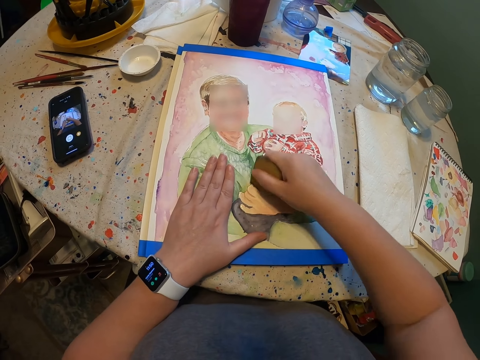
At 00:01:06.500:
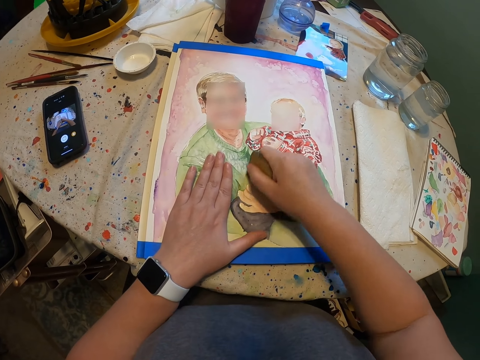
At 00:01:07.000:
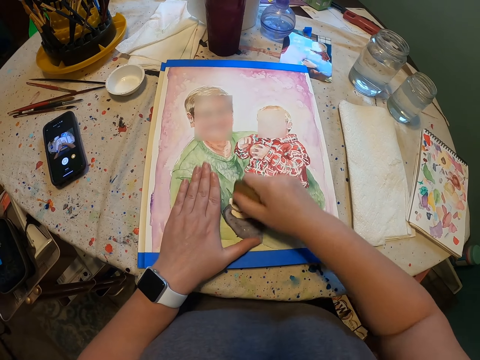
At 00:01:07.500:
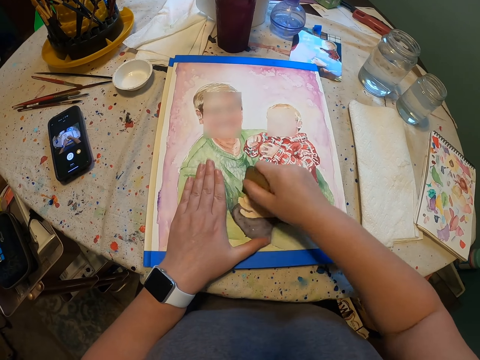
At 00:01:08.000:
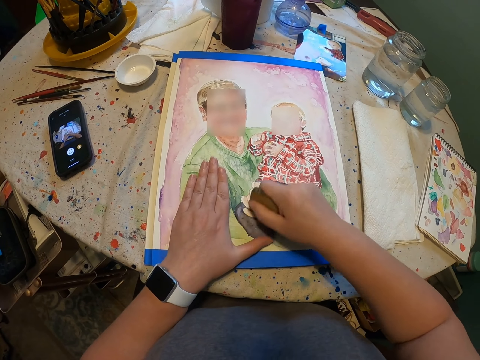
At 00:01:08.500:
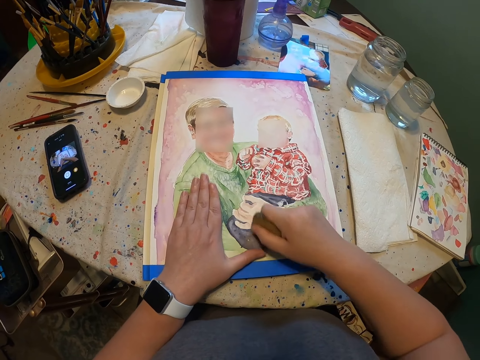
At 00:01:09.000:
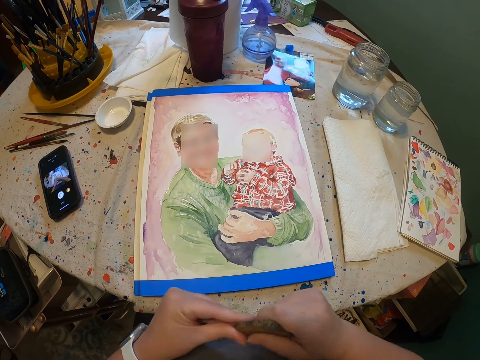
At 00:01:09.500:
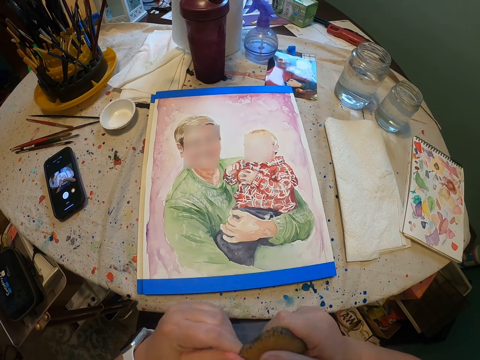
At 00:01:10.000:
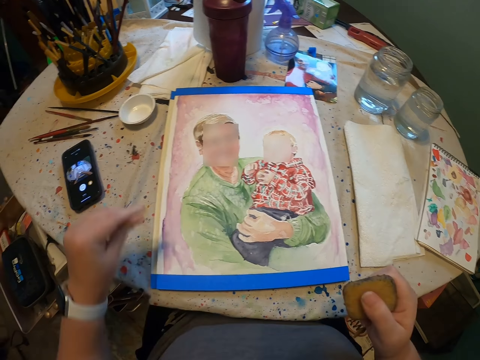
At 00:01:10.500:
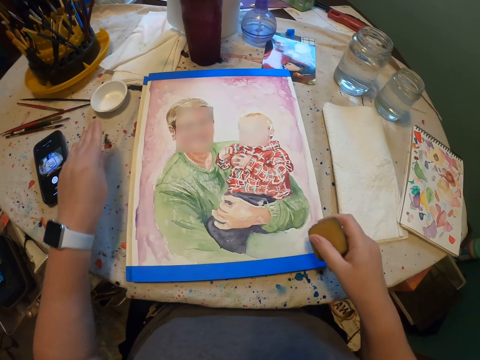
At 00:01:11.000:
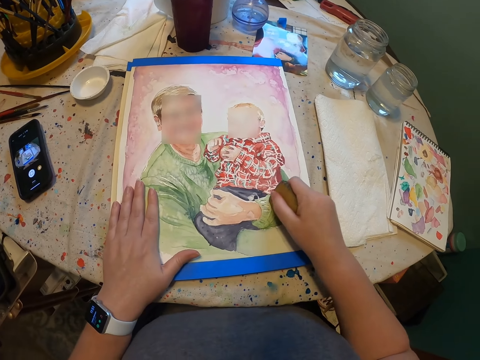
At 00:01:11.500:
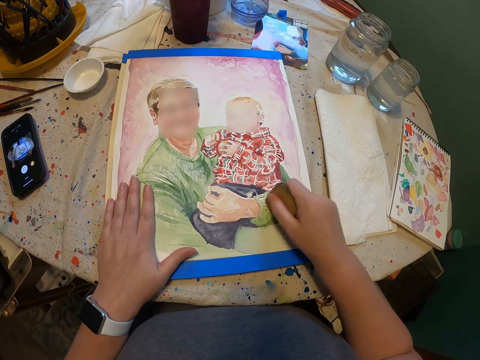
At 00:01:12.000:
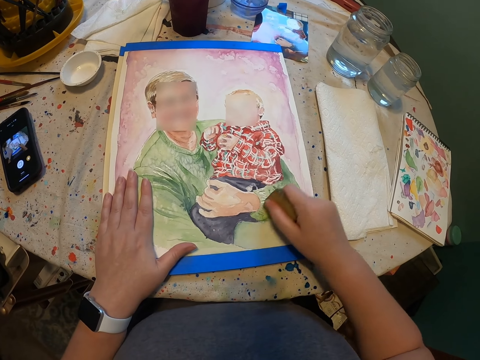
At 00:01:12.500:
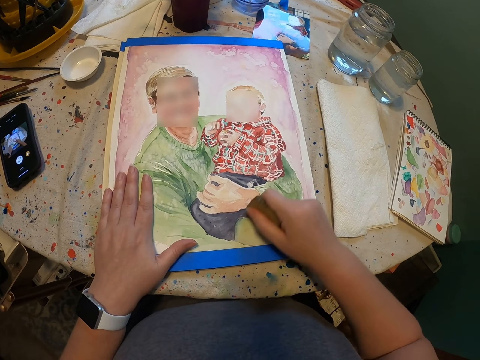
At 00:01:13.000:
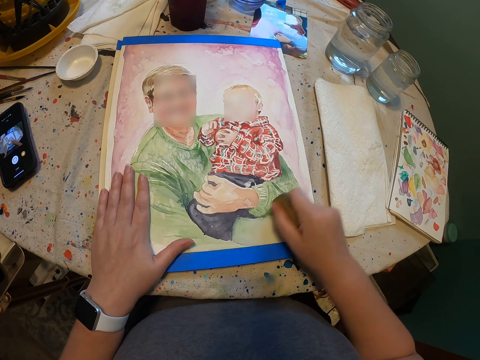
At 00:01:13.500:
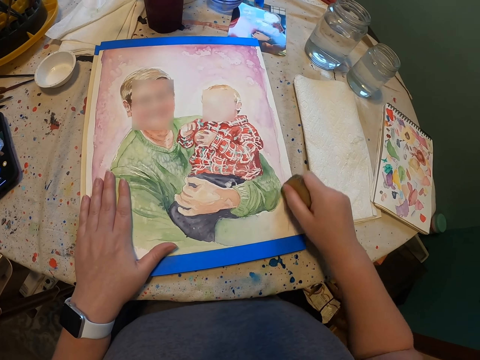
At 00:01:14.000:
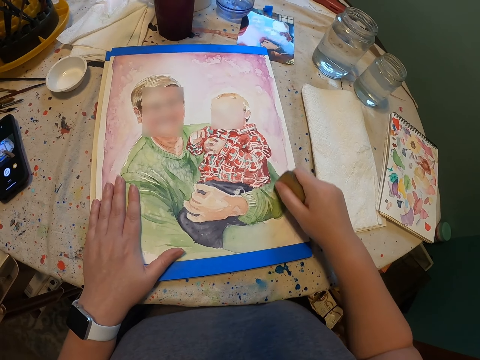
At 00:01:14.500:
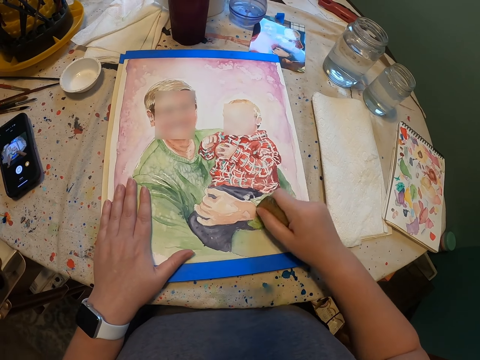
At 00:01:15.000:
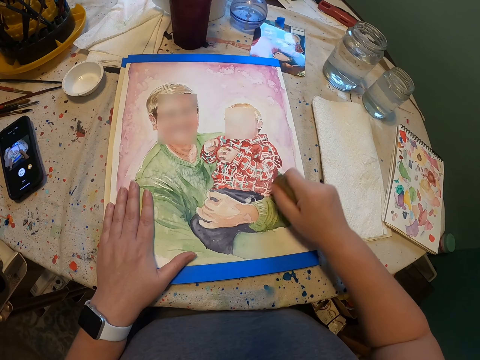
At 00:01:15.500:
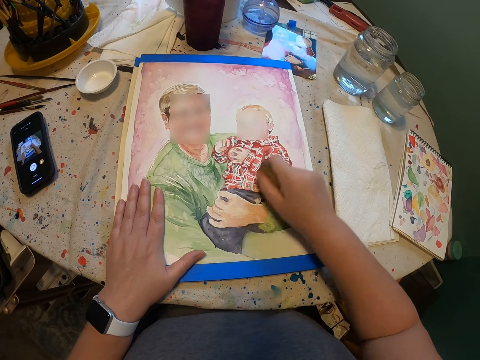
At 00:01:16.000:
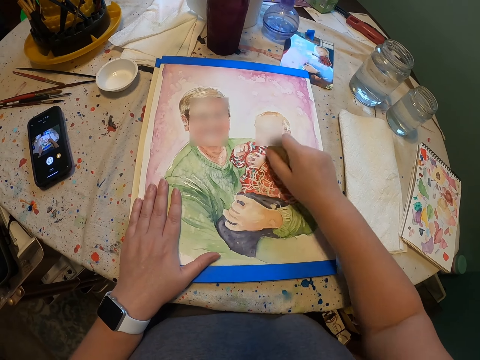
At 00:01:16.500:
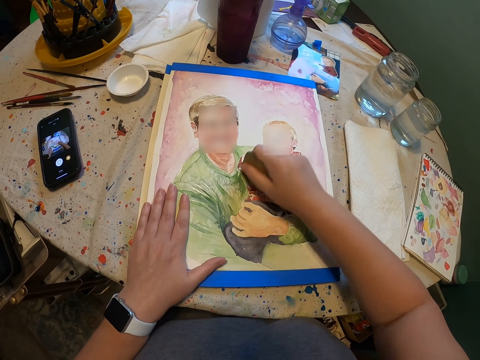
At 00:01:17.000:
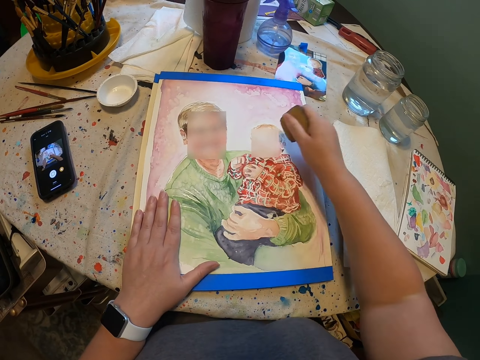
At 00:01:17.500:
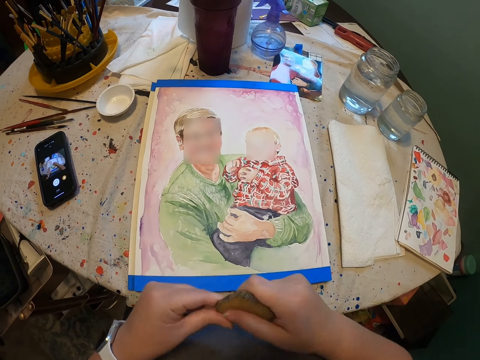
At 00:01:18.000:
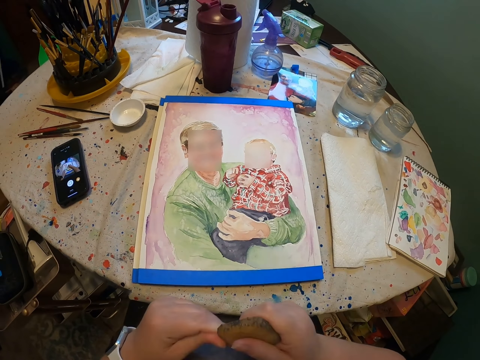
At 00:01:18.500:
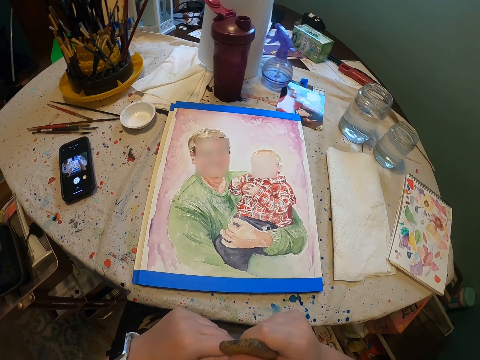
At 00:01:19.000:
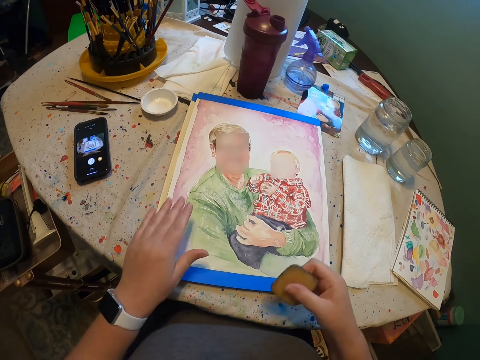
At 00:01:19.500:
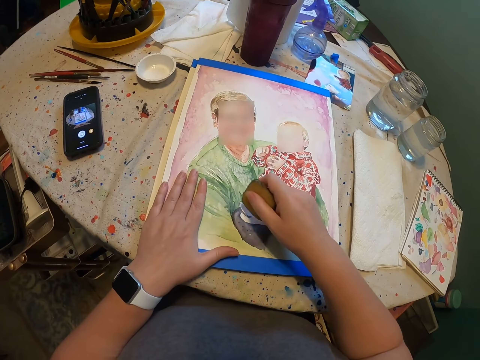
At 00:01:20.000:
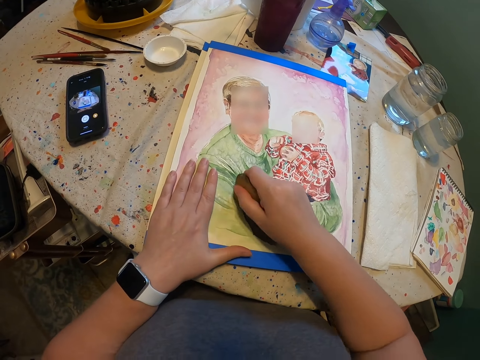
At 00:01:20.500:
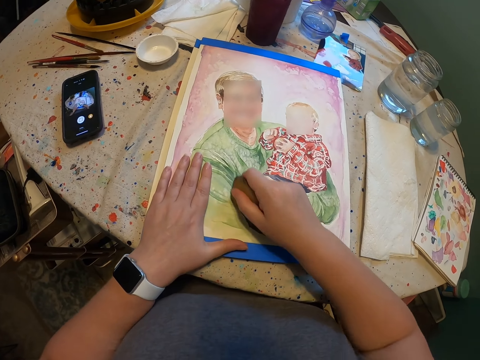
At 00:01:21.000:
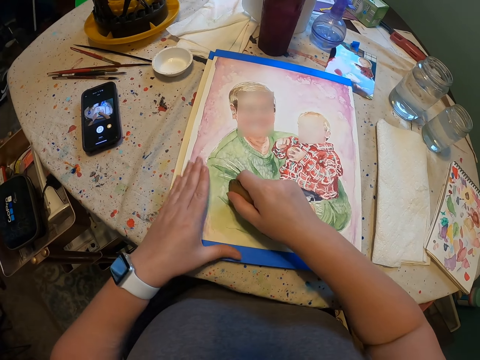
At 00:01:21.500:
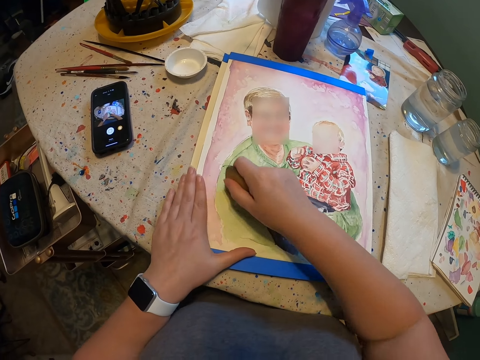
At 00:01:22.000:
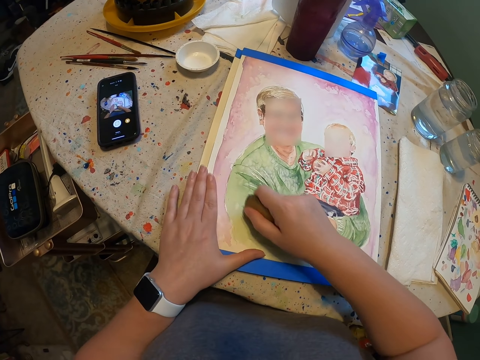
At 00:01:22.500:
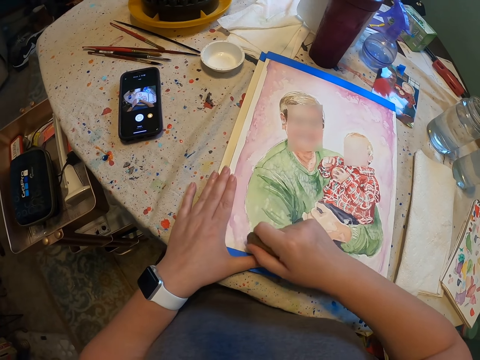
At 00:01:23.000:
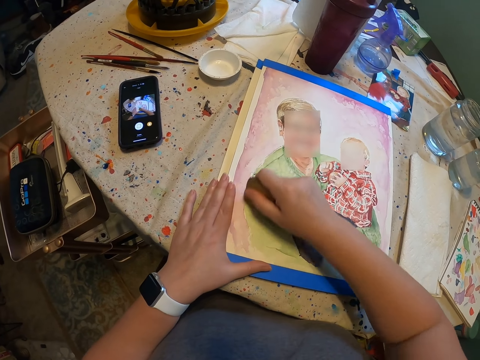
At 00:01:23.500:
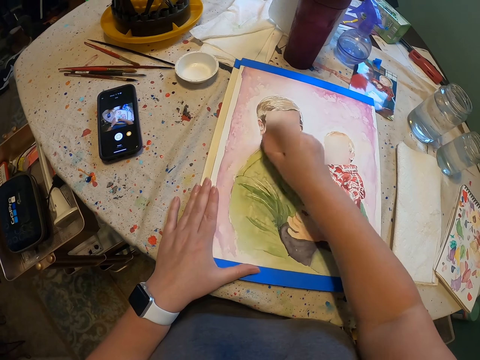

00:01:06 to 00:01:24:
The camera wearer cuts a piece of rubber. He puts the piece of rubber on the table. He rubs the photo. He places his hand on the photo. He compresses the rubber. He places his hand on the photo and rubs the photo.

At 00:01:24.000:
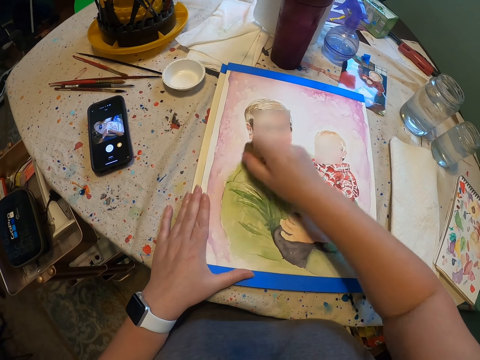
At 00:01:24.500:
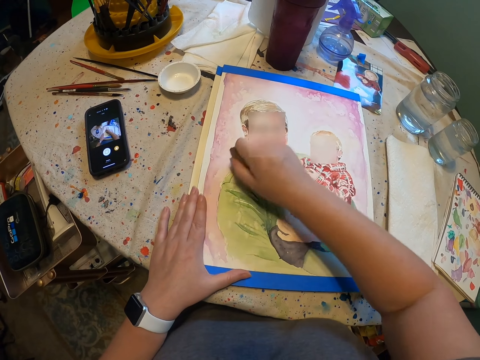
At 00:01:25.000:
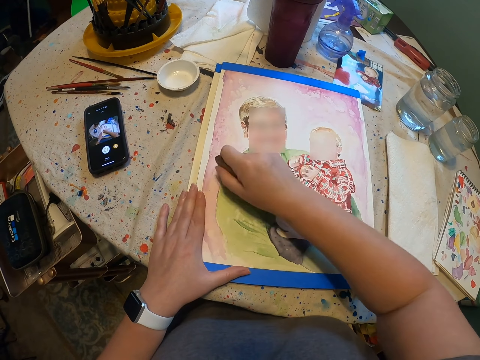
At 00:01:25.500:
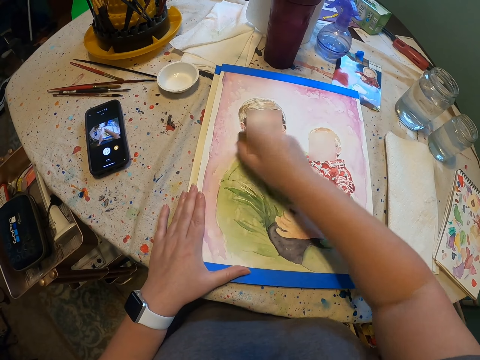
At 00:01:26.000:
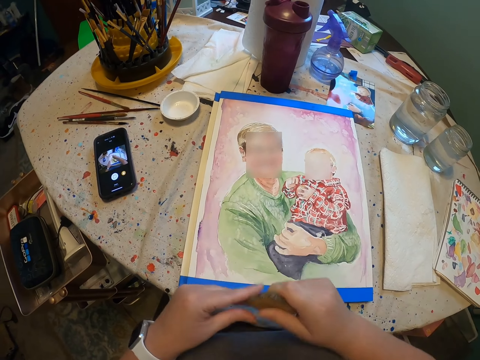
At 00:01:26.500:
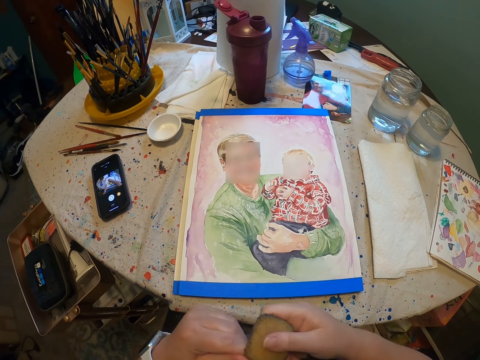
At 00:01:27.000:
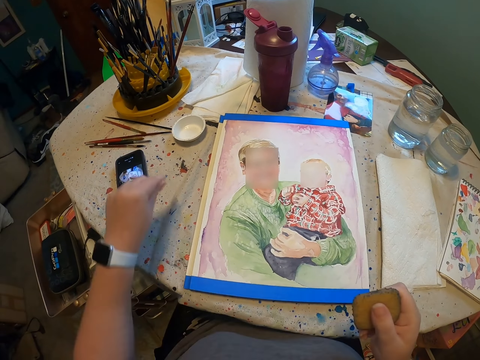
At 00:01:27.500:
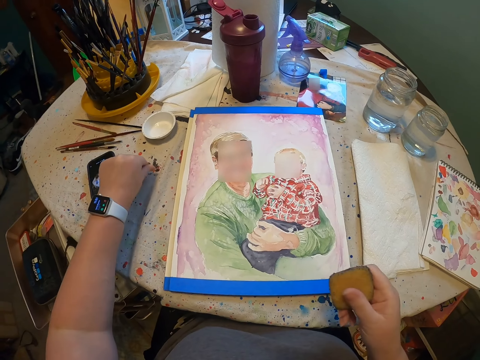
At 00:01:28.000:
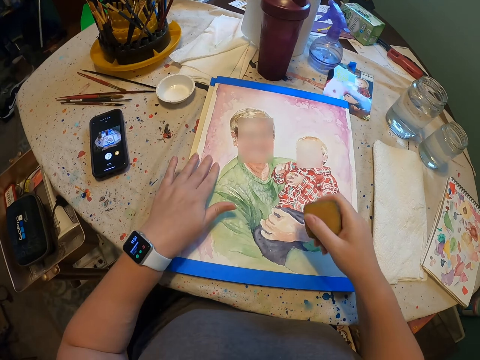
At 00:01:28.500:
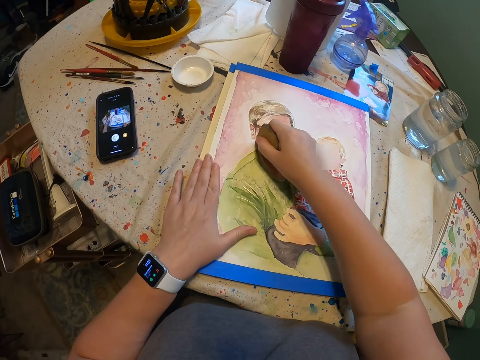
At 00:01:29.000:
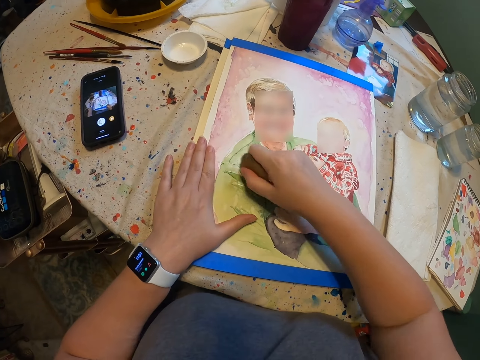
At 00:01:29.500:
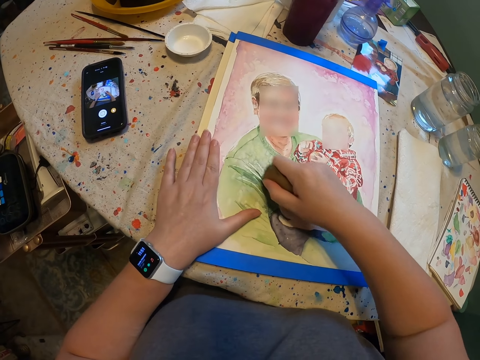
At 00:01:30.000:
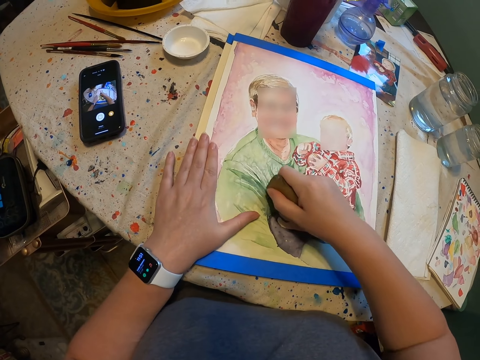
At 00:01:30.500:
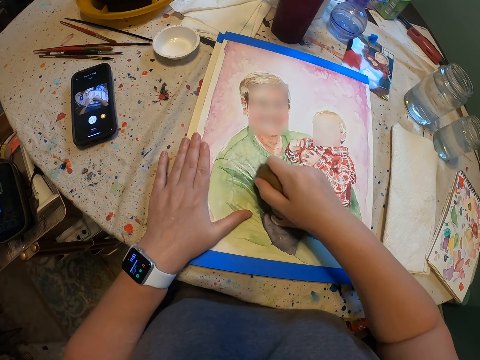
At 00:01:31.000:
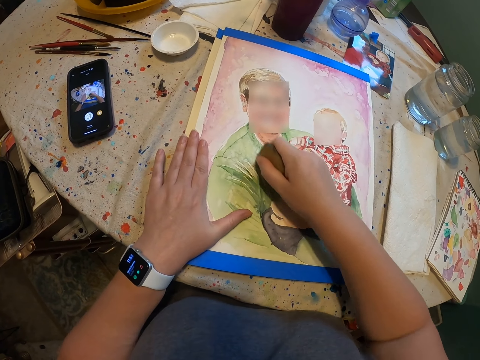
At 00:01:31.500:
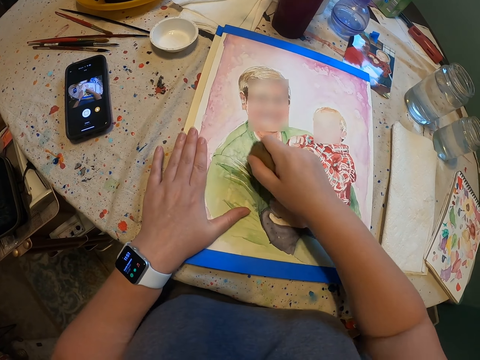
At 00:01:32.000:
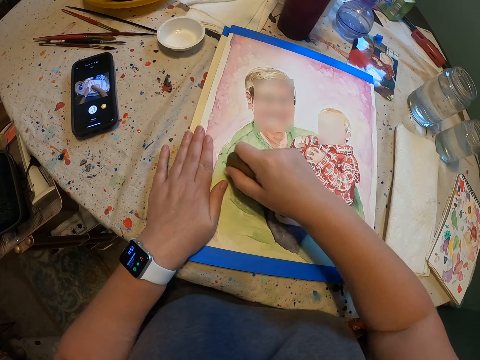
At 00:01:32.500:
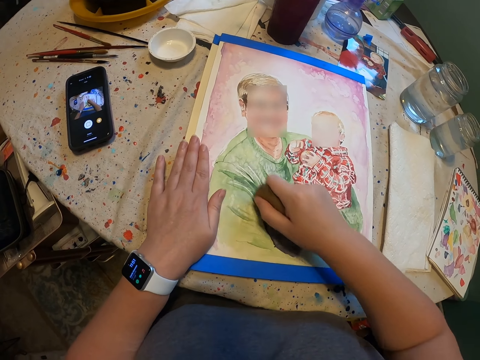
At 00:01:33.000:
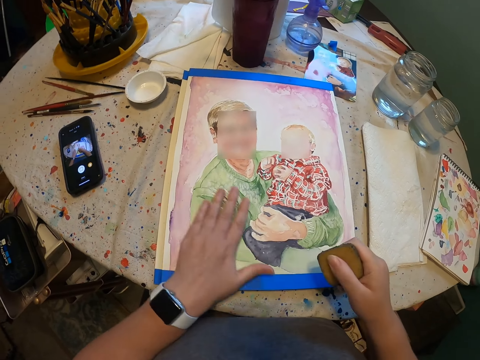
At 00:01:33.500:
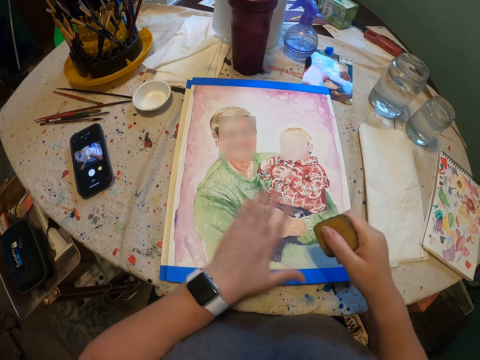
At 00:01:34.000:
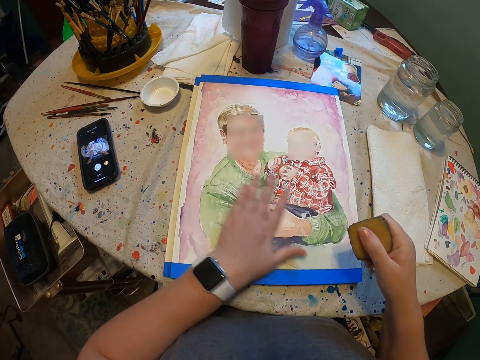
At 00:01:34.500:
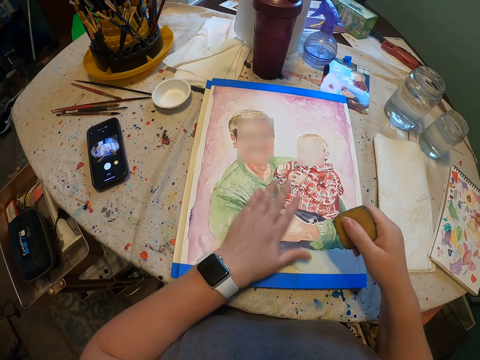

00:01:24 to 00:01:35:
The camera wearer cuts a piece of rubber. He puts the piece of rubber on the table. He places his hand on the photo and rubs the photo. He wipes the photo.
